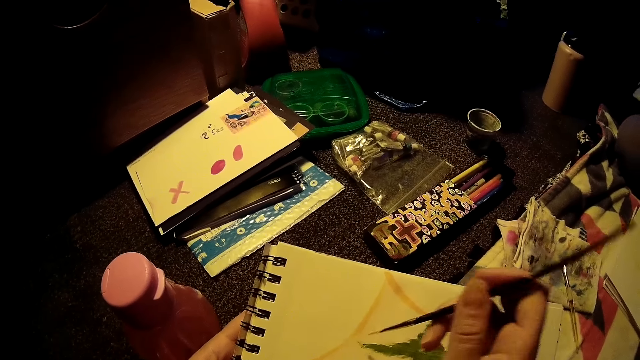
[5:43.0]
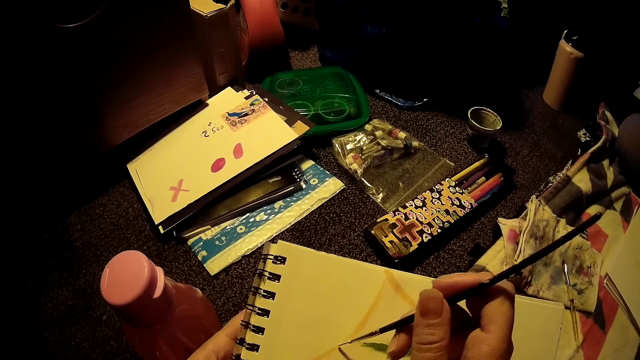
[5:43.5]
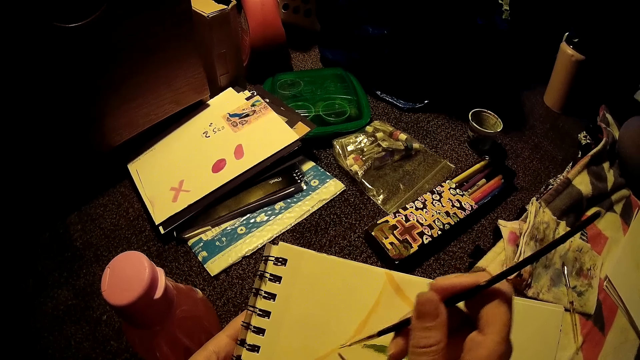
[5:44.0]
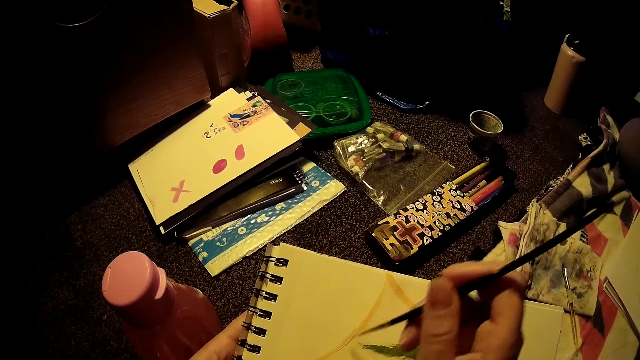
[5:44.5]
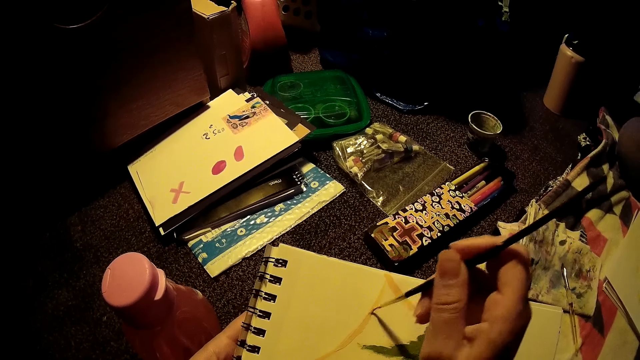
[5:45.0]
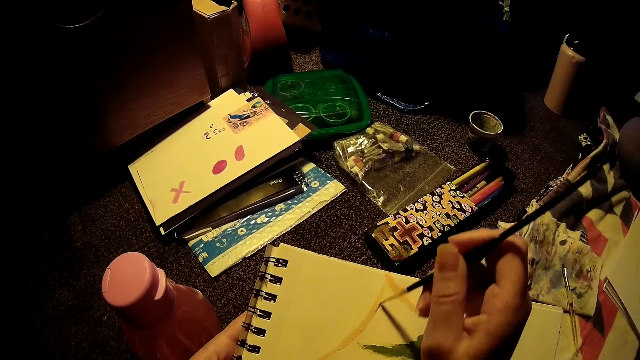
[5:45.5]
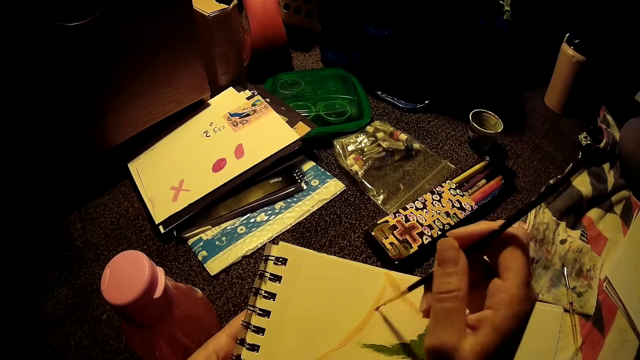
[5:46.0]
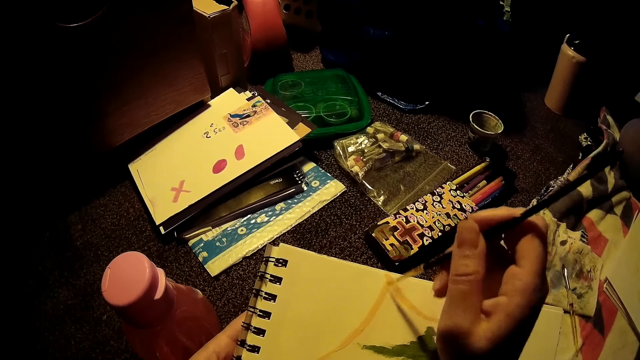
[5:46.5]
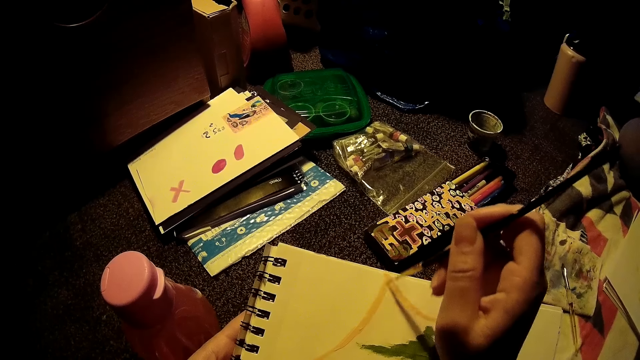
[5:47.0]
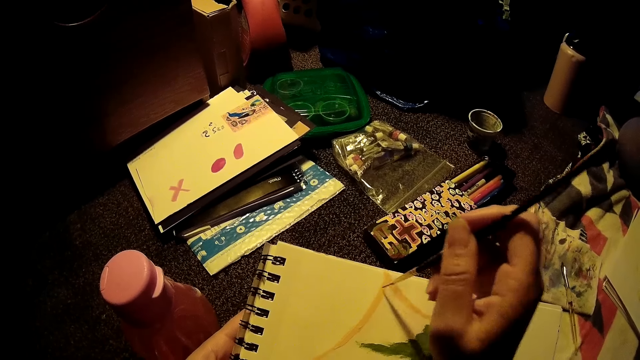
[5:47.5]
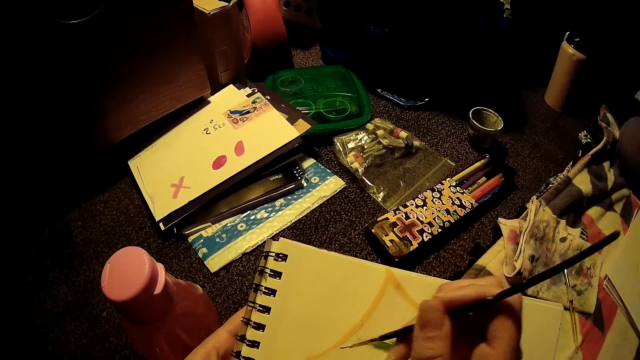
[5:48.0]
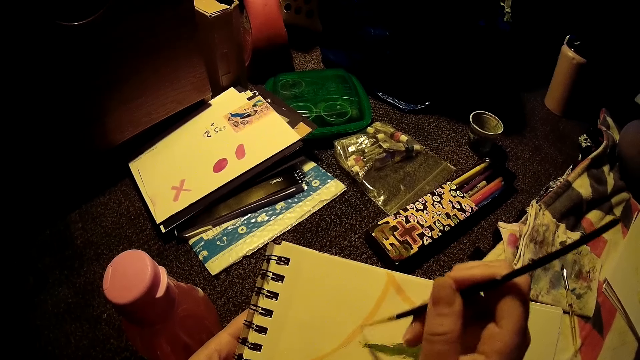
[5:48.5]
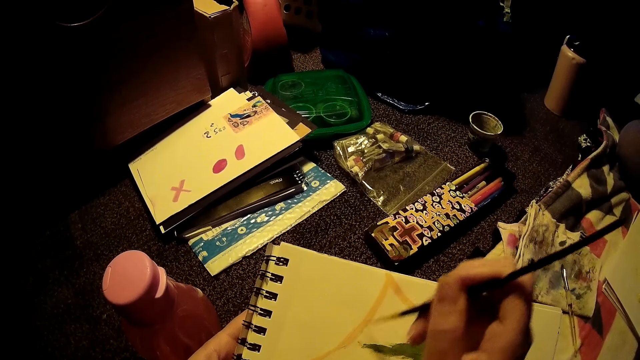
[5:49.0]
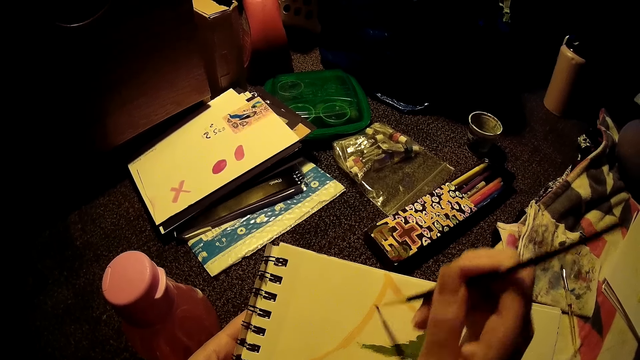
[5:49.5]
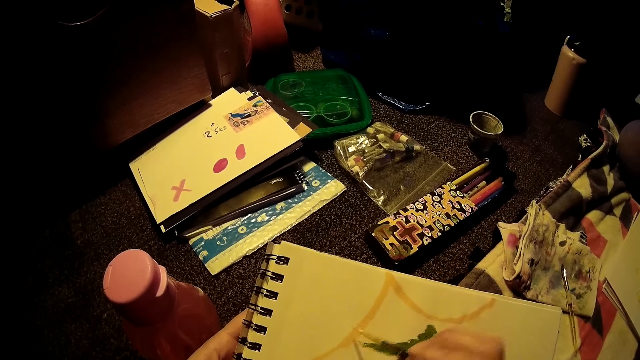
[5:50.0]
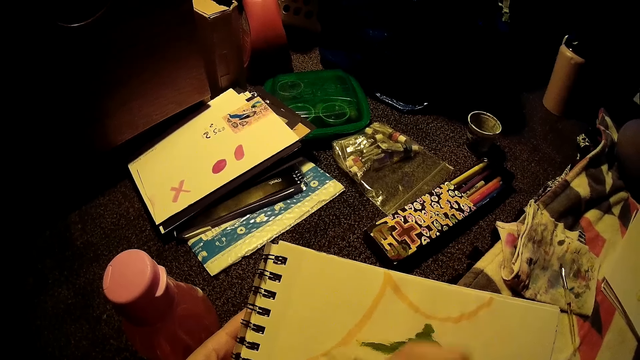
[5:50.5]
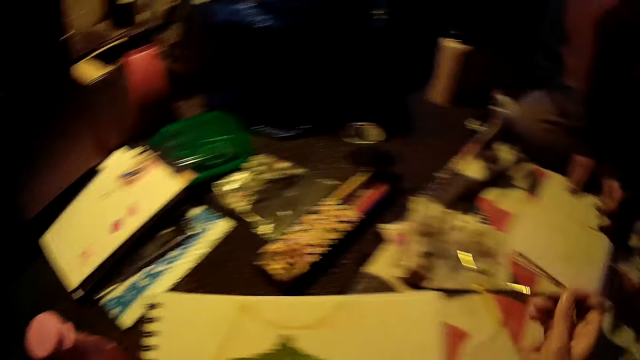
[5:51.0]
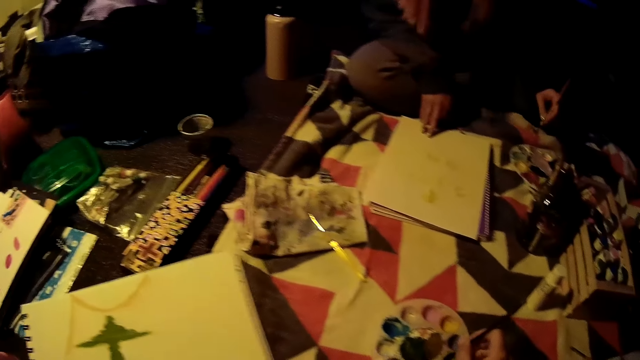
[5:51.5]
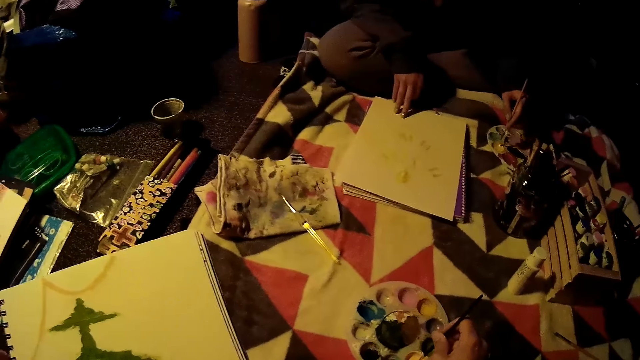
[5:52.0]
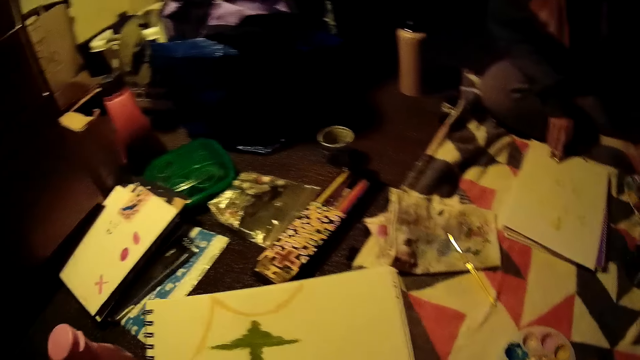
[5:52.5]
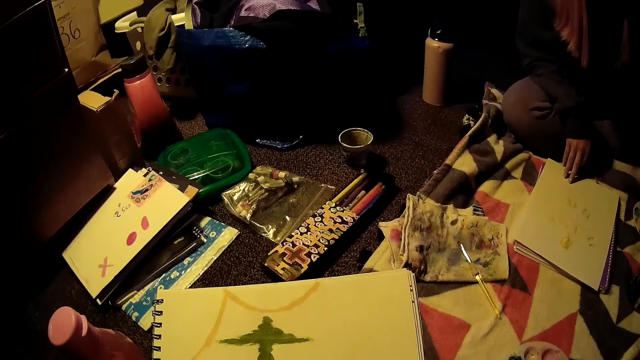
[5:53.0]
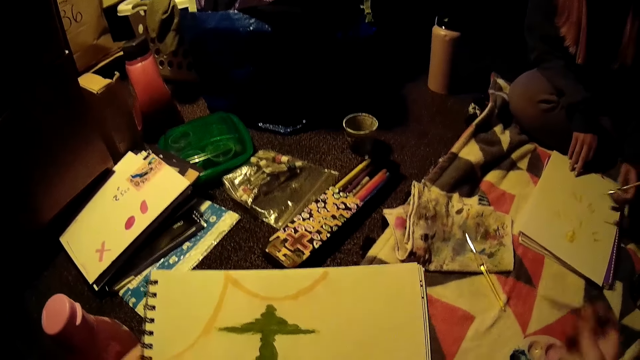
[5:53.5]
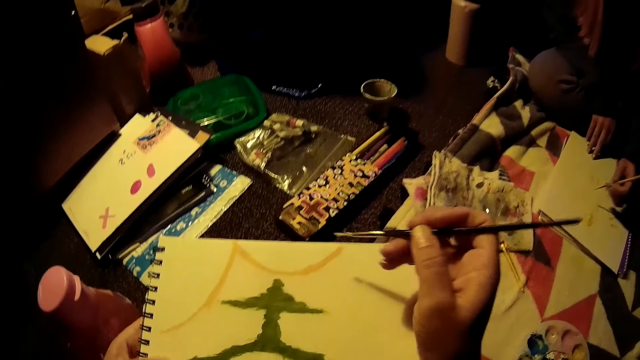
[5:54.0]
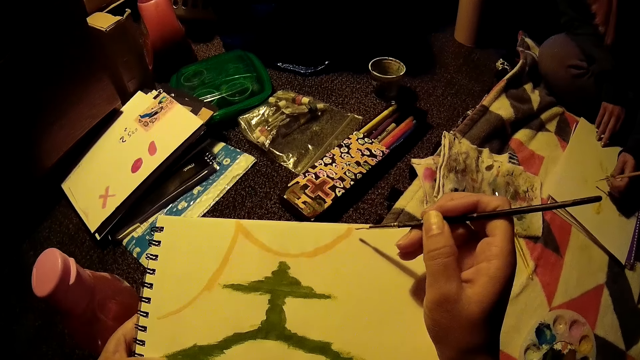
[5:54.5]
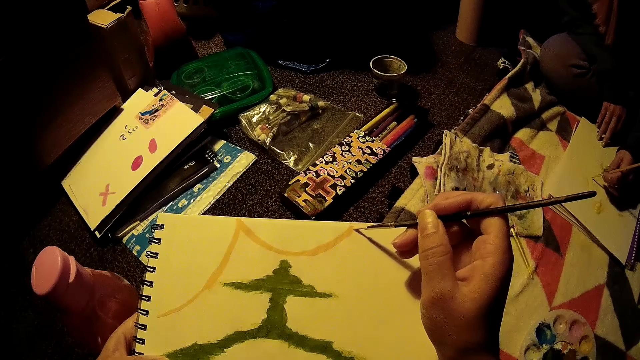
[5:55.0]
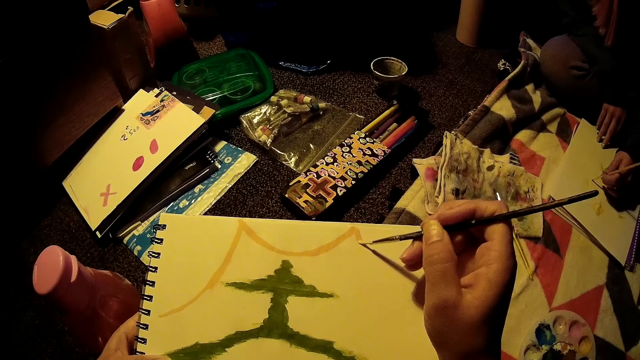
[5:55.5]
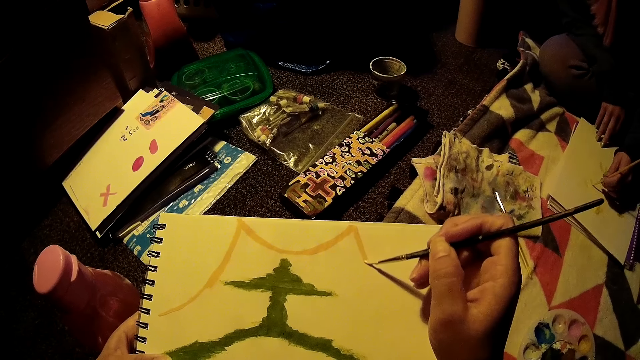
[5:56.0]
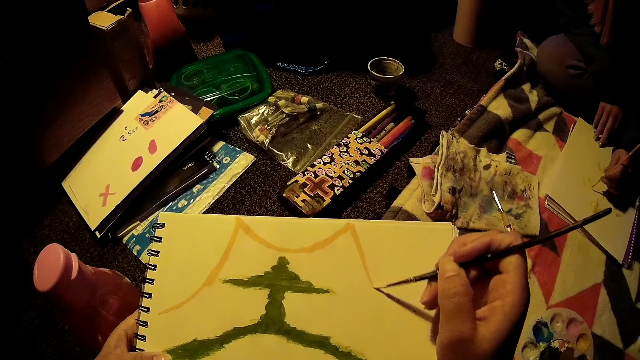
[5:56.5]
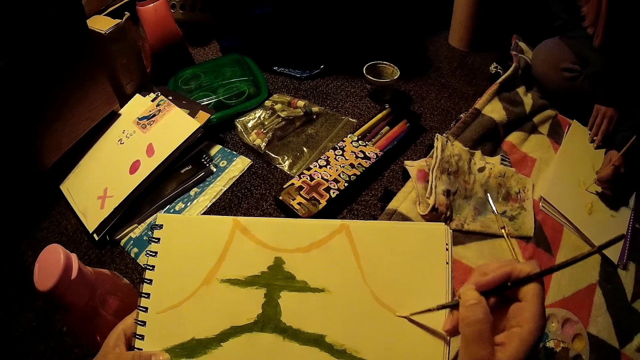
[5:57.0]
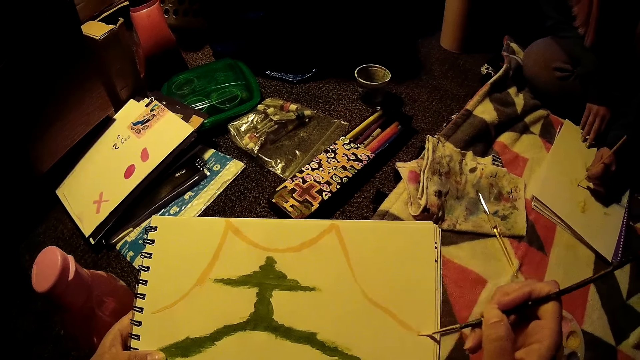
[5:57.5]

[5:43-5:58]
The camera wearer paints on the white sheet with the painting brush in his right hand. He removes the painting brush in his right hand from the white sheet. A woman removes the painting brush in her left hand from the white sheet. The camera wearer dips the painting brush in his right hand into the painting palette. The woman dips the painting brush in her left hand into the painting palette on the floor. The camera wearer holds the painting brush with his right hand. He paints on the white sheet with the painting brush in his right hand. The woman paints on the white sheet with the painting brush in her left hand.

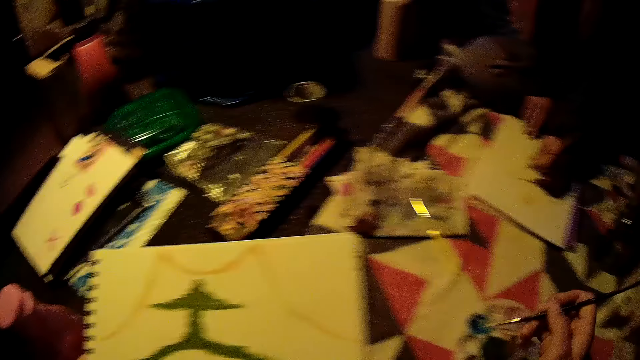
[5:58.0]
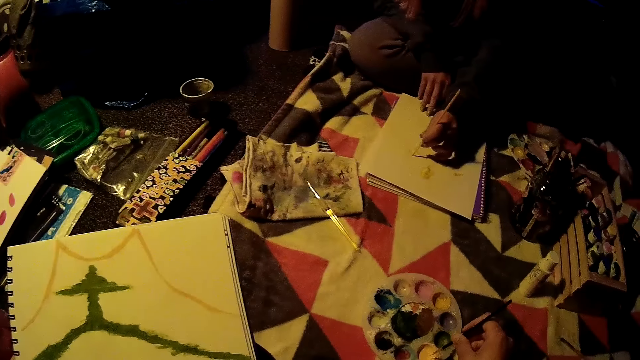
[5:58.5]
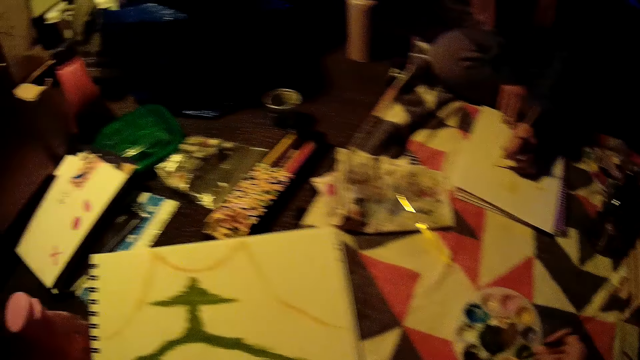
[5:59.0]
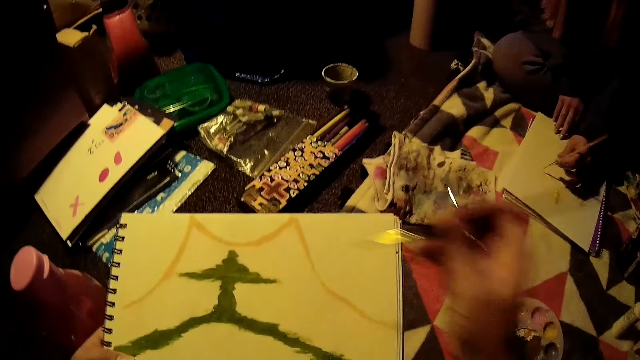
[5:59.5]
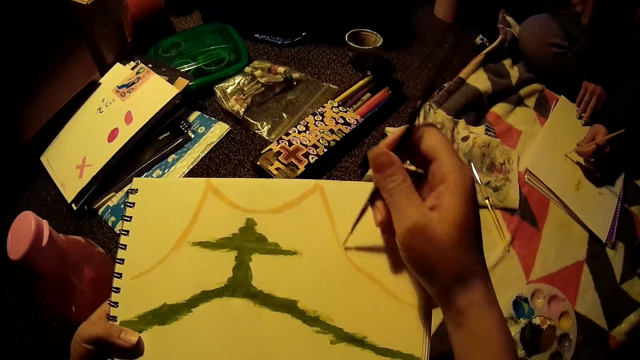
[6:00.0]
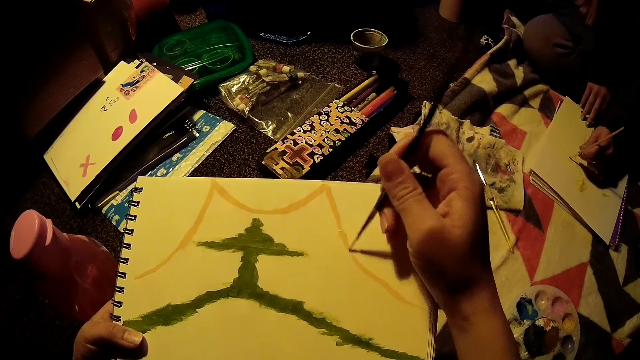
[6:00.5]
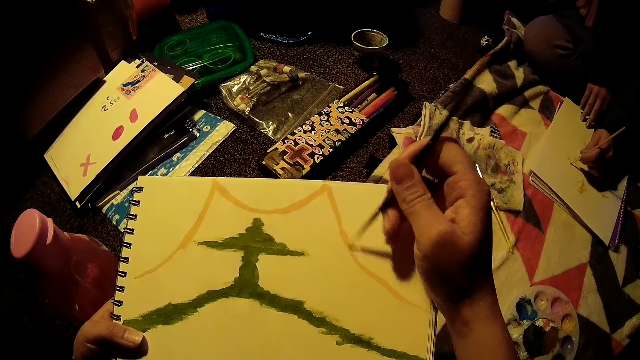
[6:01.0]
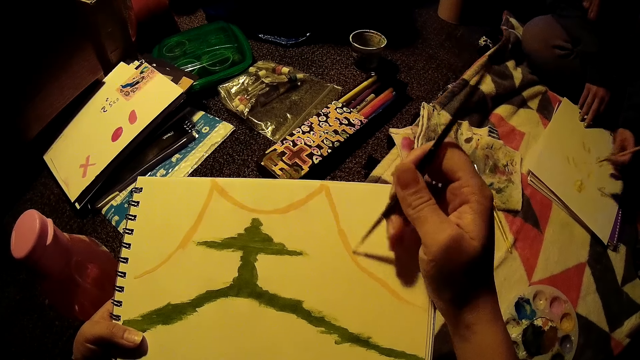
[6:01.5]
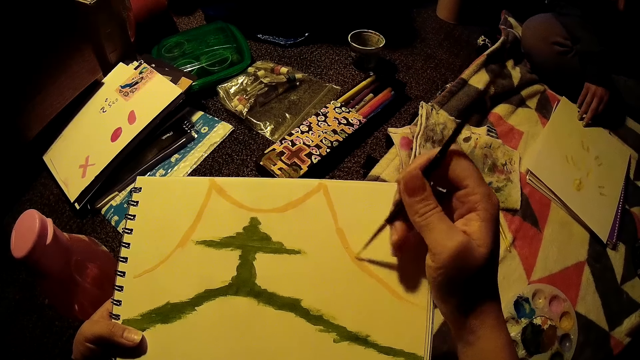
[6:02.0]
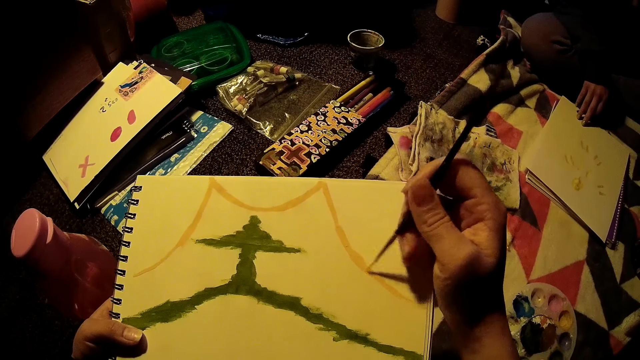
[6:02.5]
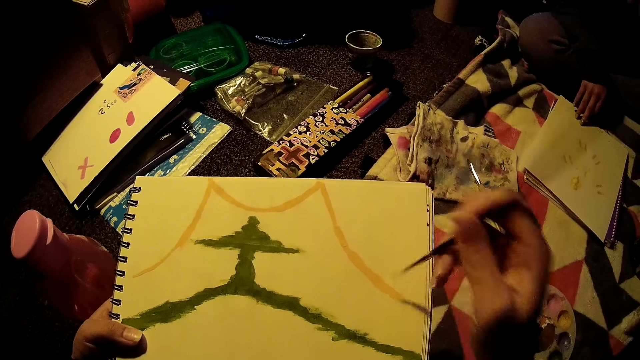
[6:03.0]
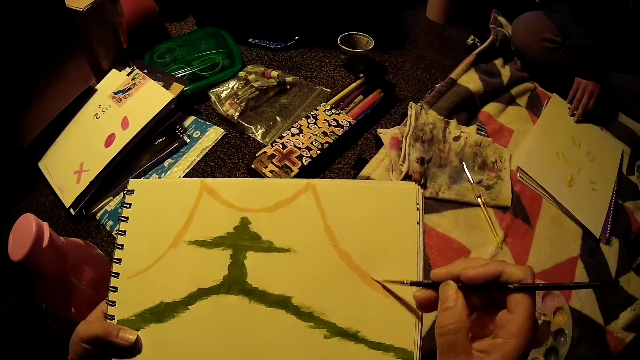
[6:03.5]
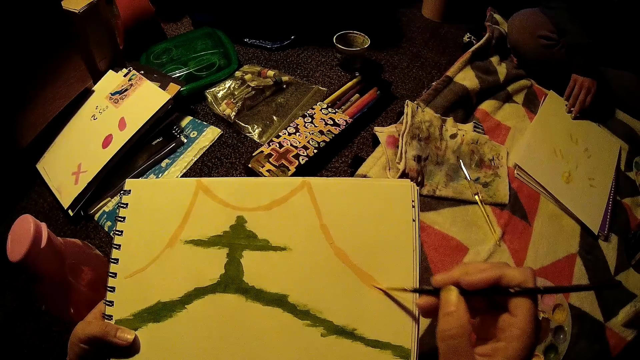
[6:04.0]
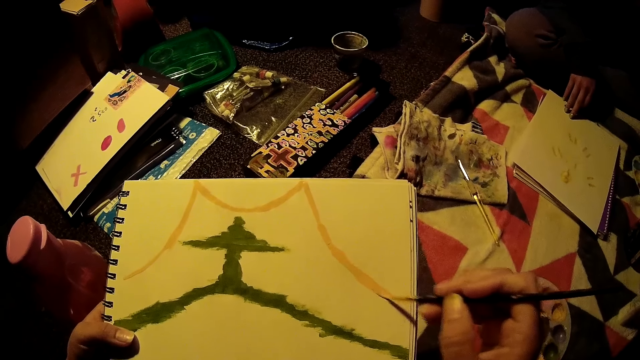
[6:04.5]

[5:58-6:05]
The camera wearer removes the painting brush in his right hand from the white sheet. He dips the painting brush in his right hand into the painting palette. He paints on the white sheet with the painting brush in his right hand. A woman paints on the white sheet with the painting brush in her left hand. The woman removes the painting brush in her left hand from the white sheet.
